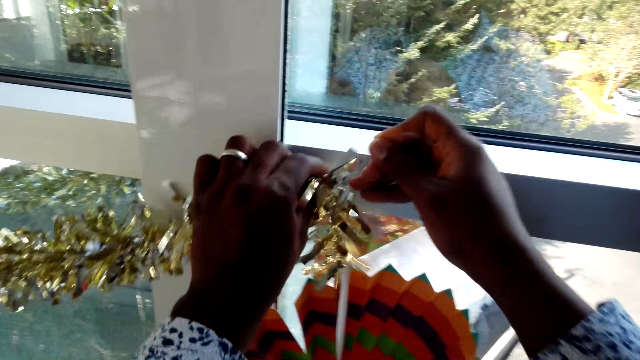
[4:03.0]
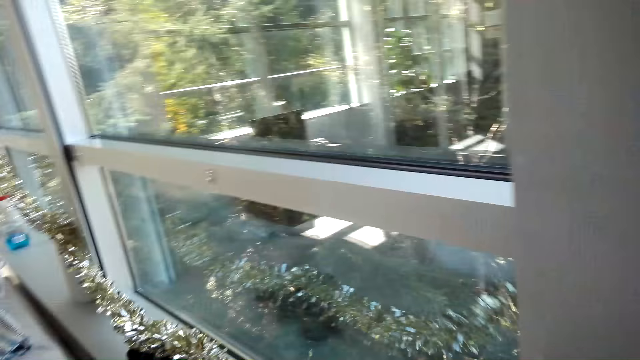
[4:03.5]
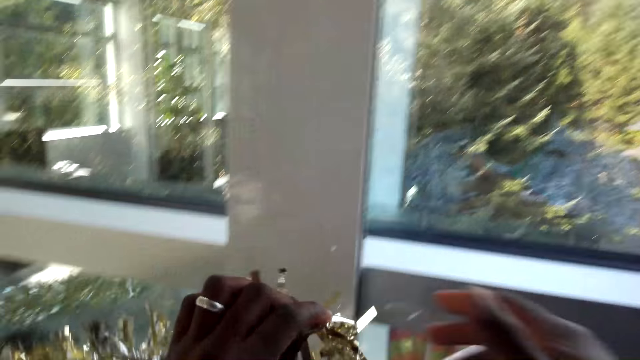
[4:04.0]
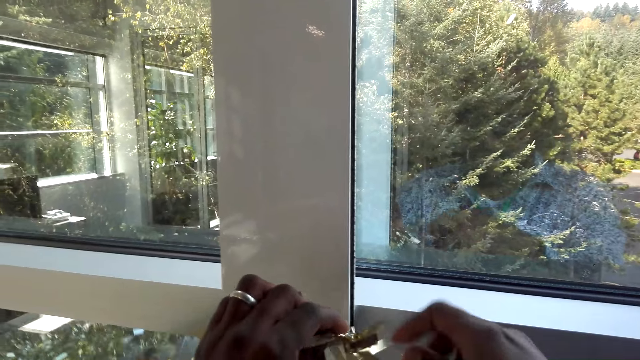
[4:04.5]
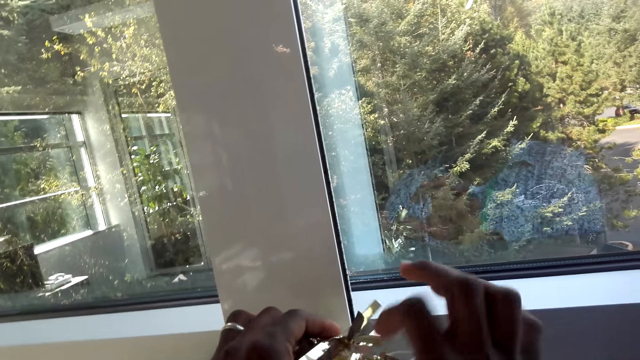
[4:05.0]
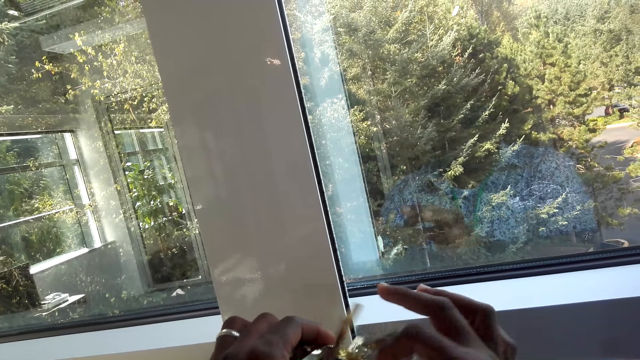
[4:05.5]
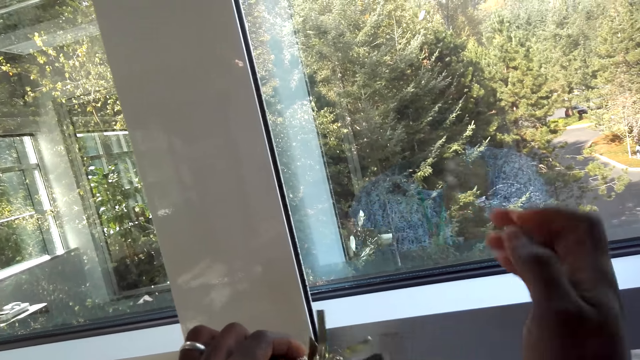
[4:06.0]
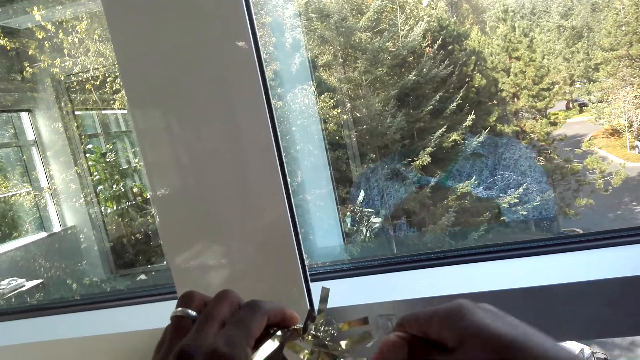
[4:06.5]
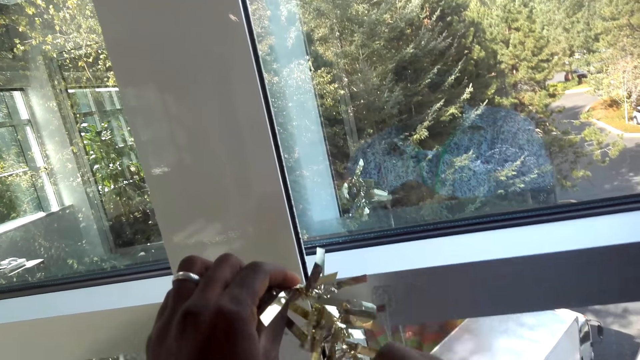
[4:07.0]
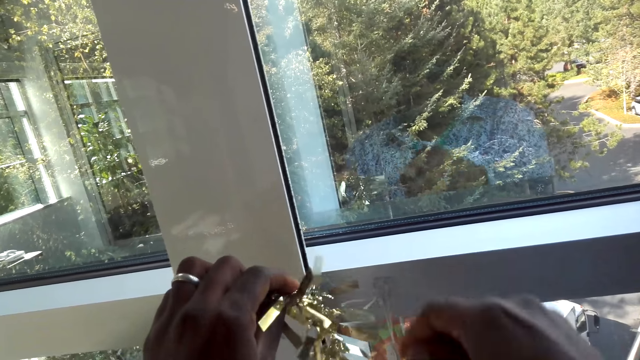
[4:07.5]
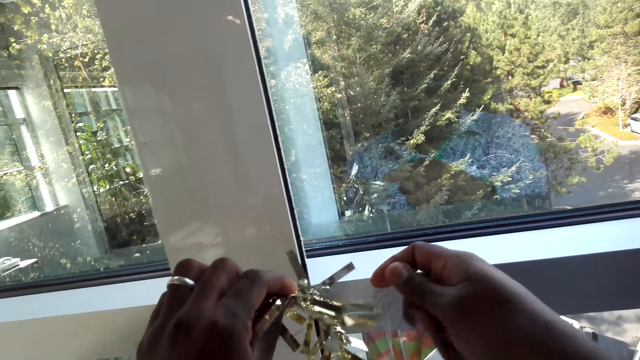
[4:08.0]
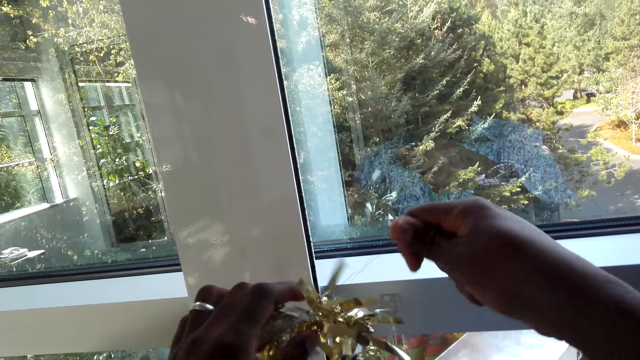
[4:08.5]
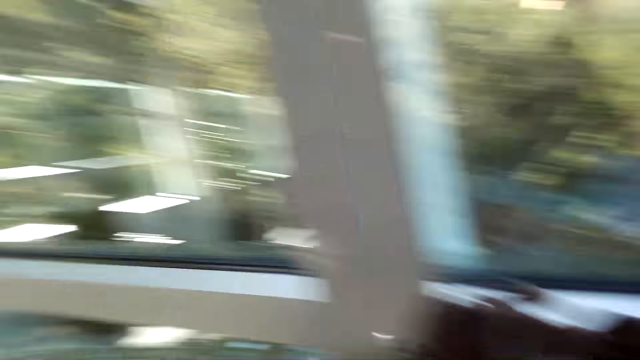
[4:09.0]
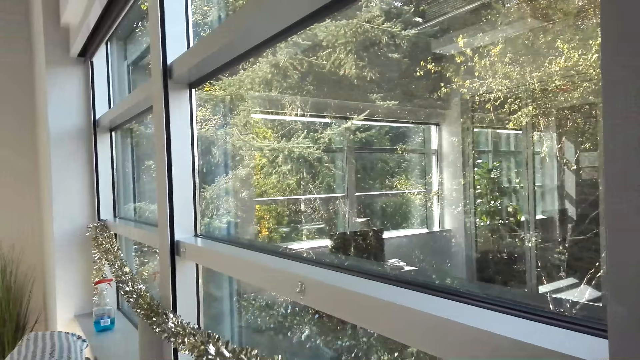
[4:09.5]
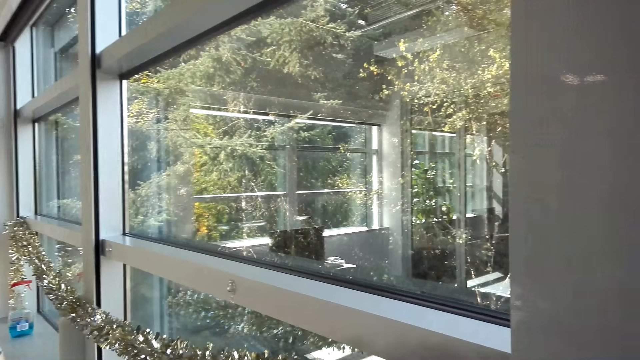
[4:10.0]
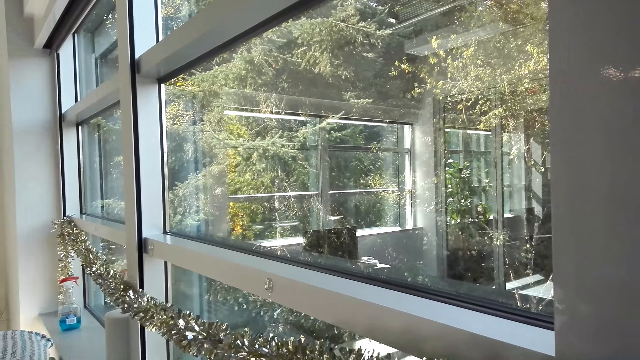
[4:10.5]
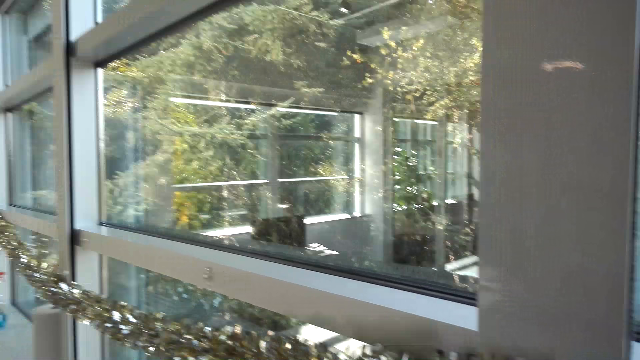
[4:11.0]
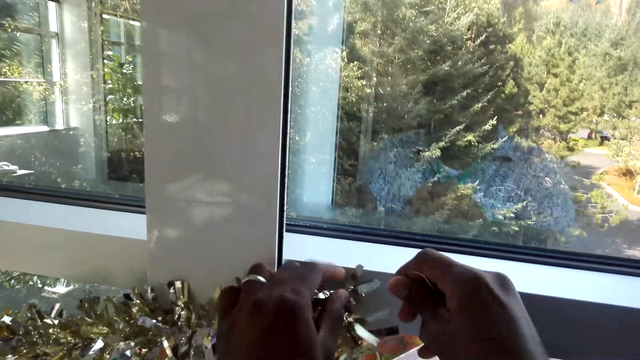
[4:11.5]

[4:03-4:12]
The camera wearer ties the tinsel on the hook.

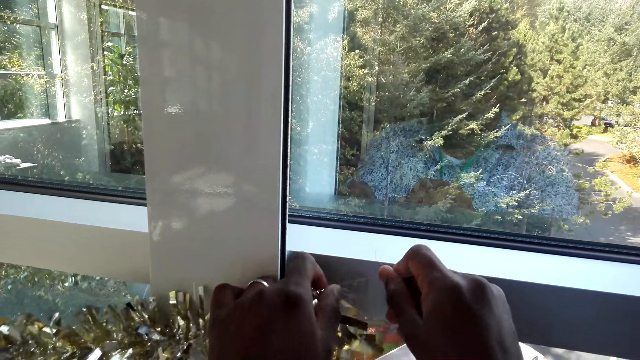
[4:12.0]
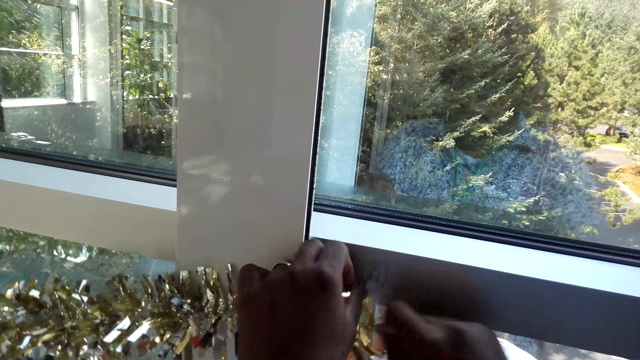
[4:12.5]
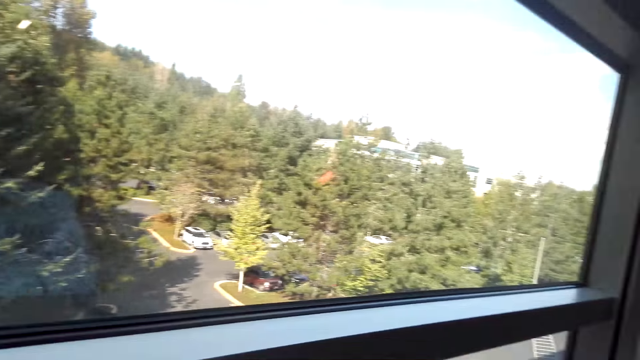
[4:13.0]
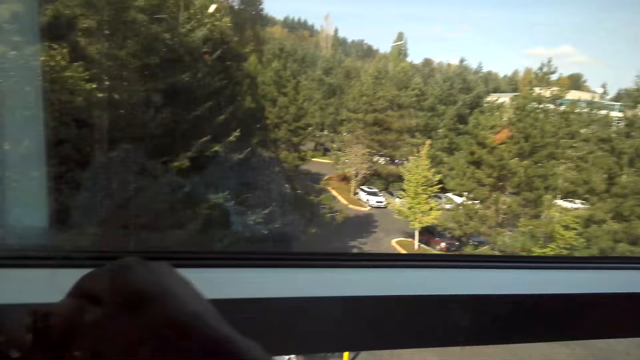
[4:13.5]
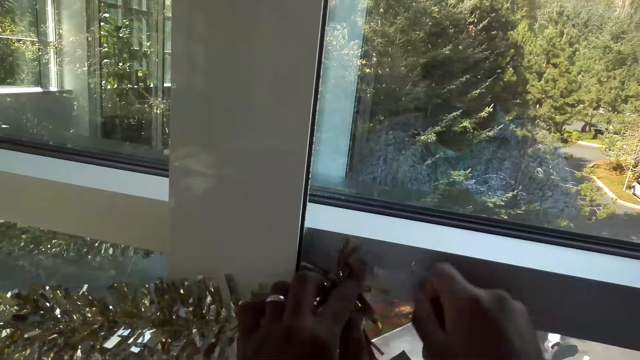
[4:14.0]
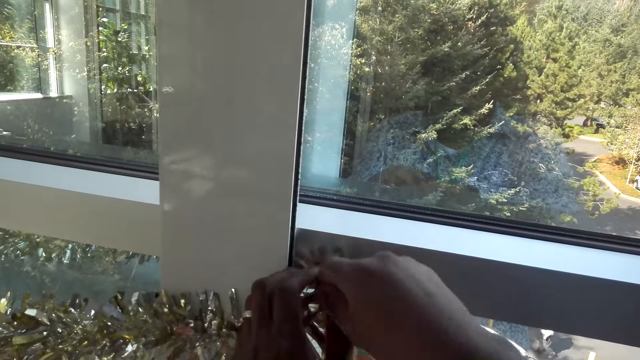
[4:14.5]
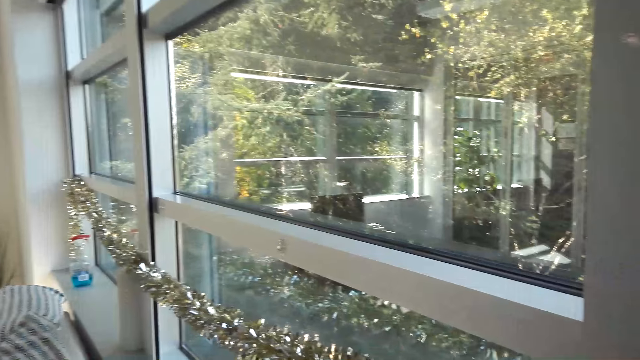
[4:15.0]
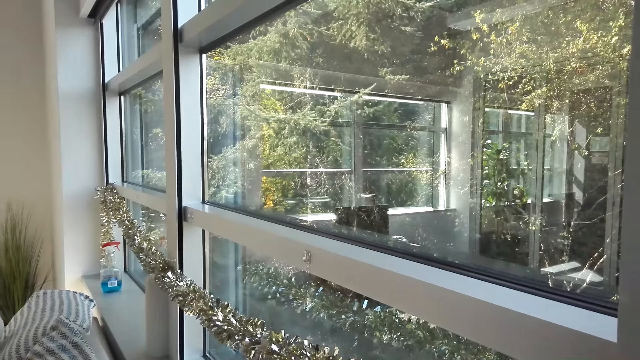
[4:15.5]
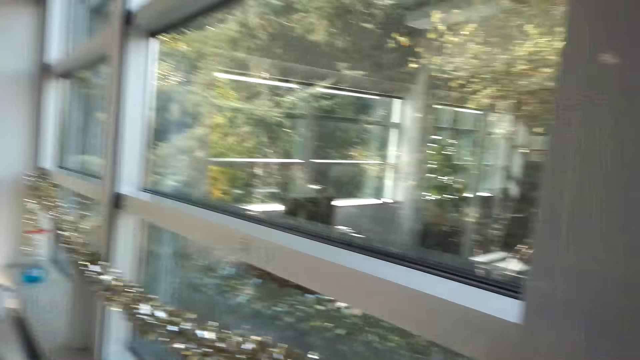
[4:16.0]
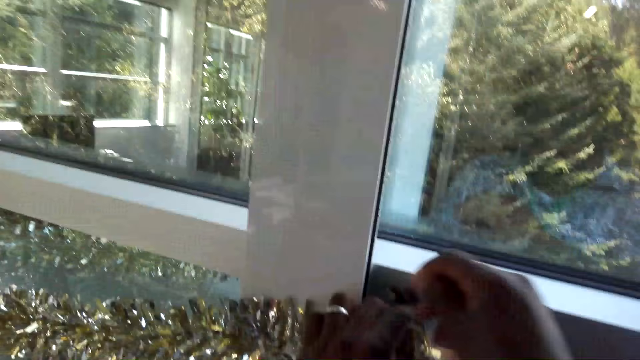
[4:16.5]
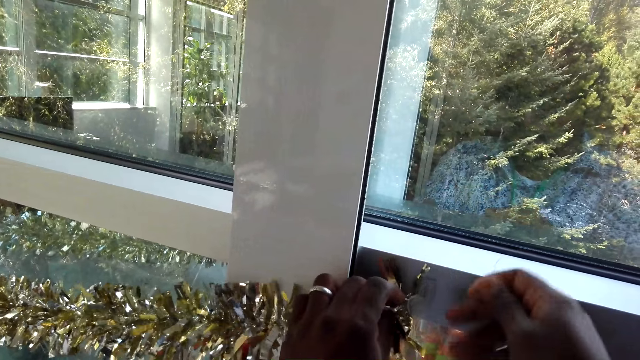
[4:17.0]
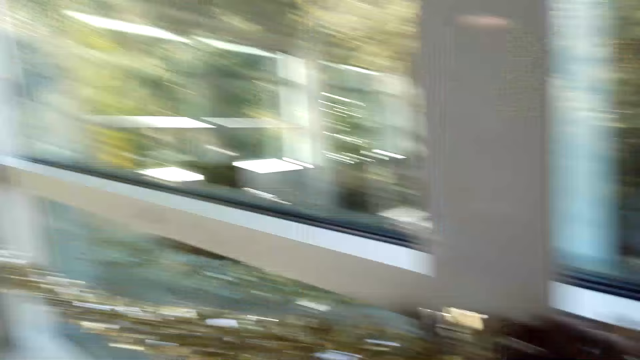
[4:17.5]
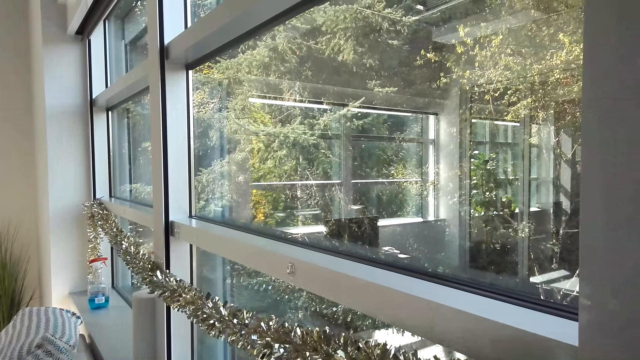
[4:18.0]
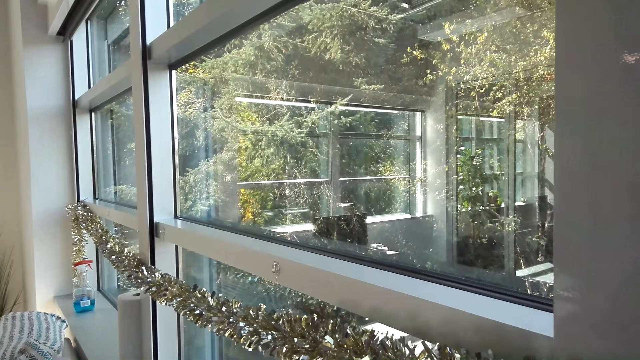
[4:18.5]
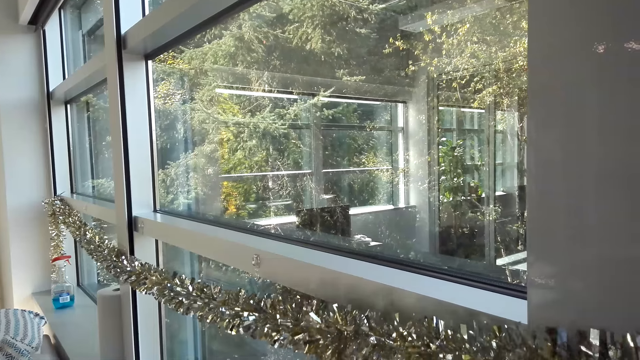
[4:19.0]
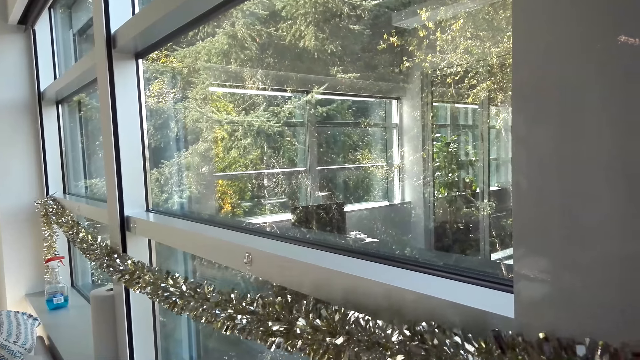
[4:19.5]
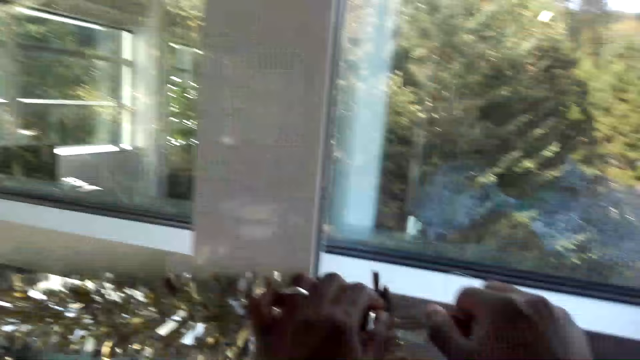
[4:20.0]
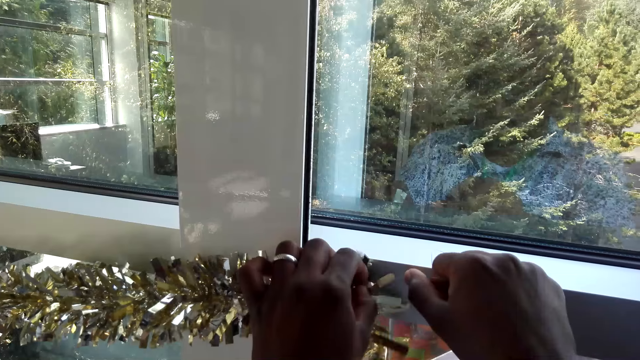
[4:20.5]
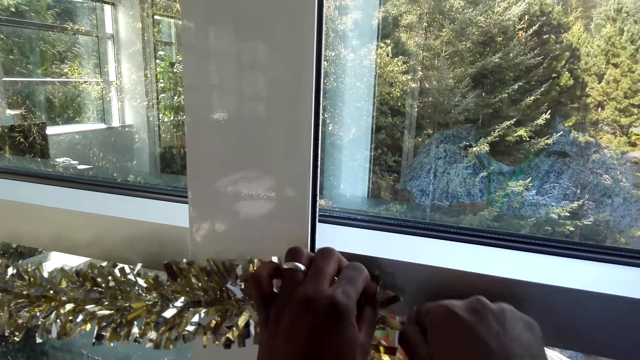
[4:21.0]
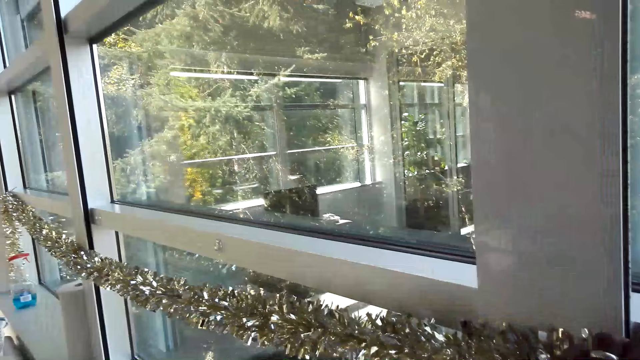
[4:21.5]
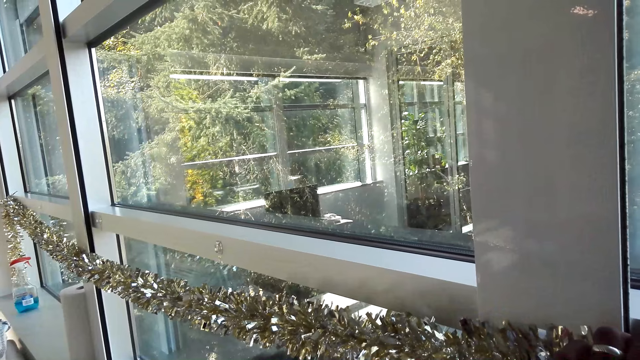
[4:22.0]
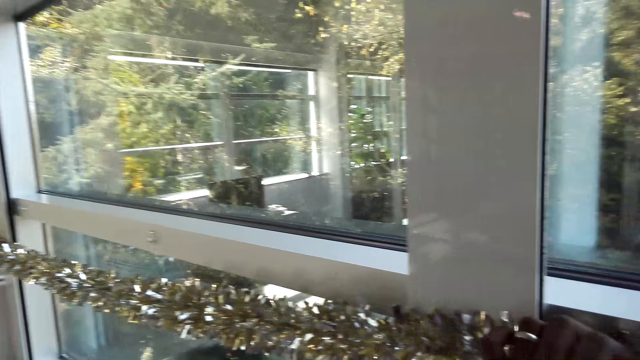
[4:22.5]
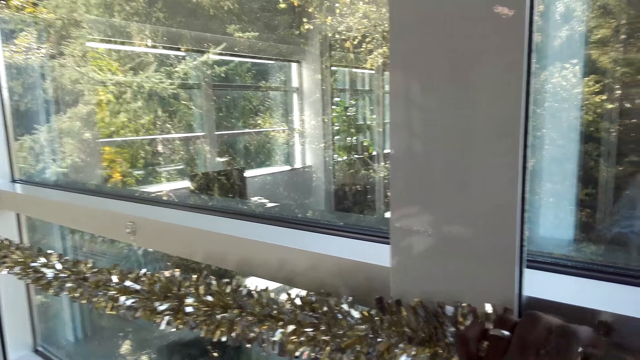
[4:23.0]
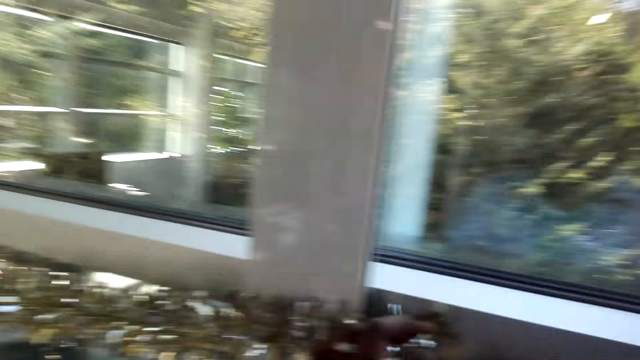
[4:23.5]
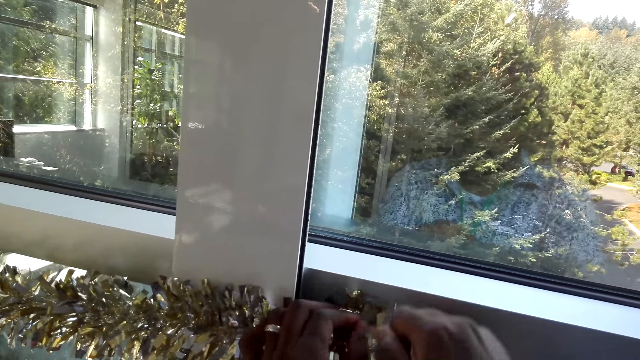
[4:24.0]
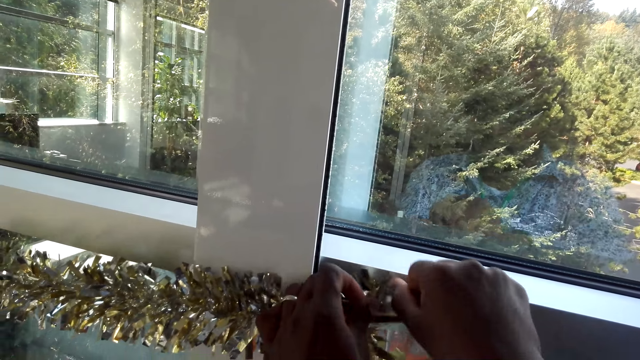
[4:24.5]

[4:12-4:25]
The camera wearer ties the Hawaiian lei flower on the window. They rotate the strings on the hook. They look around.
